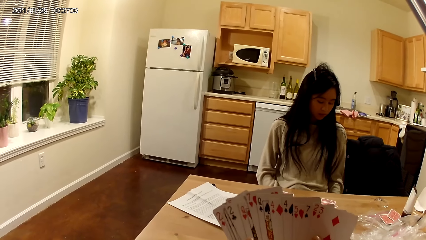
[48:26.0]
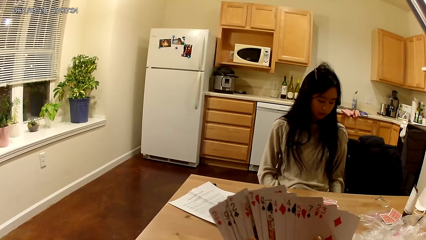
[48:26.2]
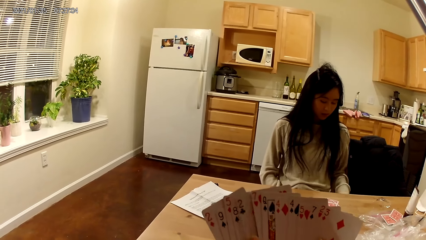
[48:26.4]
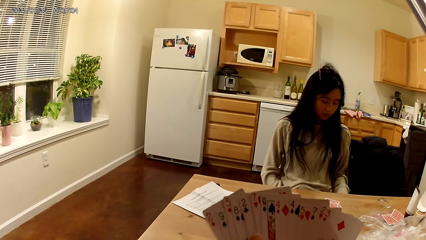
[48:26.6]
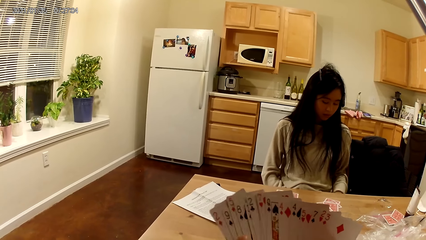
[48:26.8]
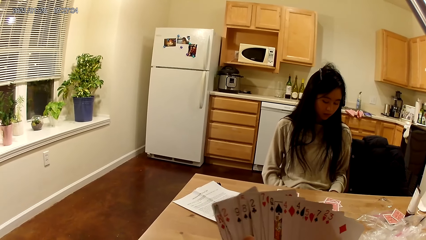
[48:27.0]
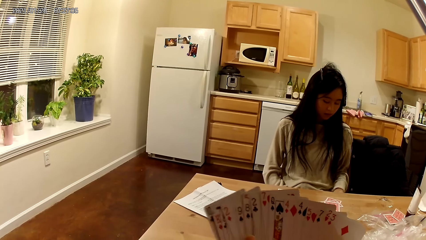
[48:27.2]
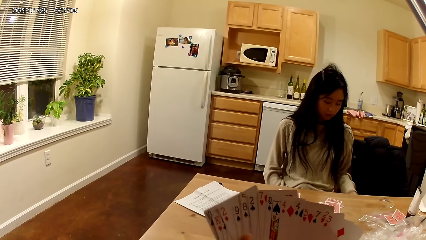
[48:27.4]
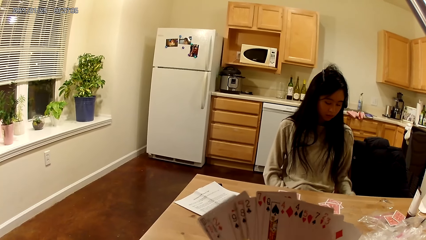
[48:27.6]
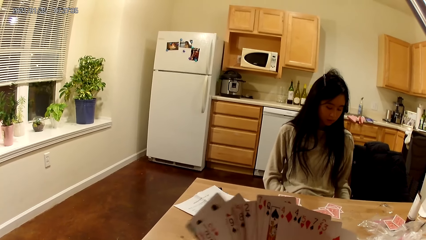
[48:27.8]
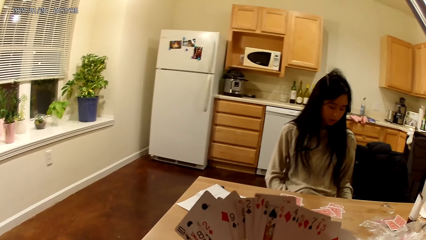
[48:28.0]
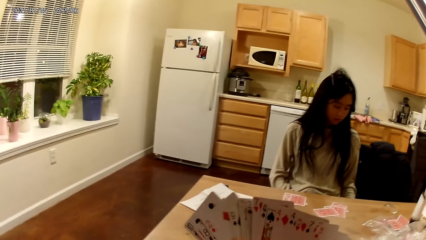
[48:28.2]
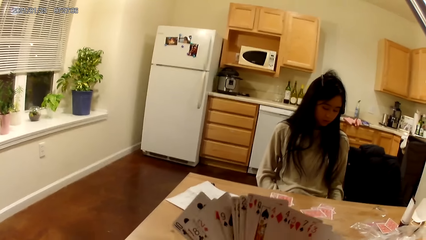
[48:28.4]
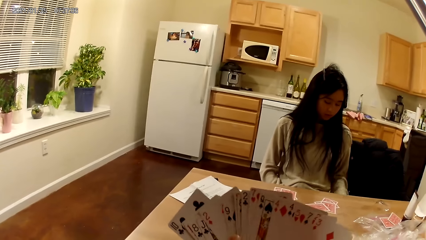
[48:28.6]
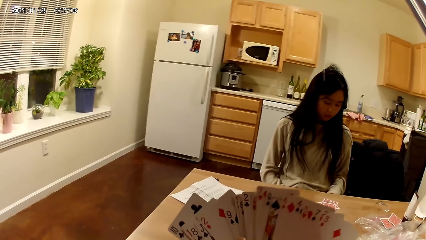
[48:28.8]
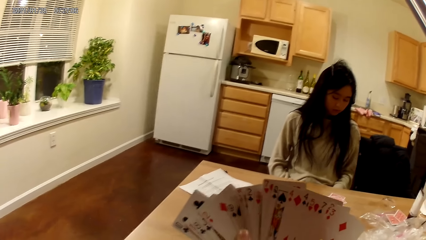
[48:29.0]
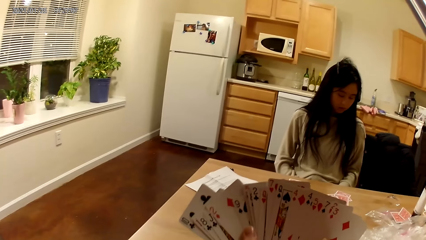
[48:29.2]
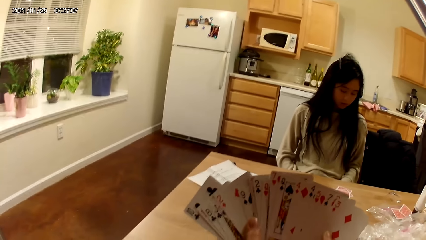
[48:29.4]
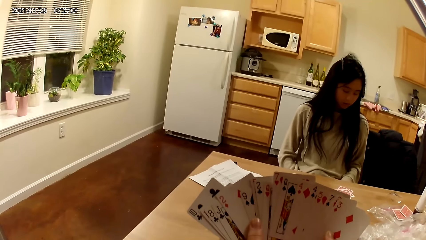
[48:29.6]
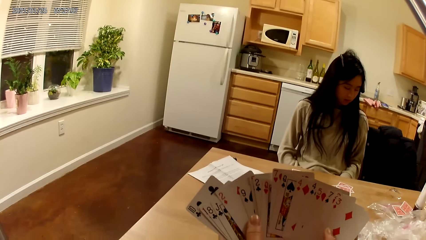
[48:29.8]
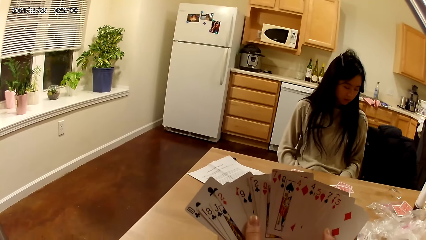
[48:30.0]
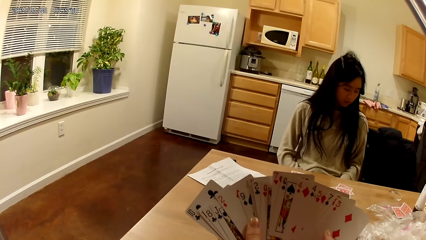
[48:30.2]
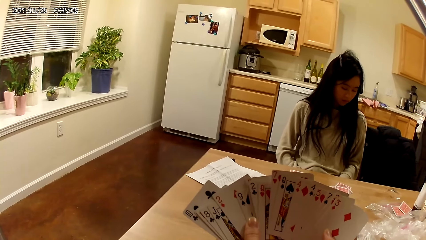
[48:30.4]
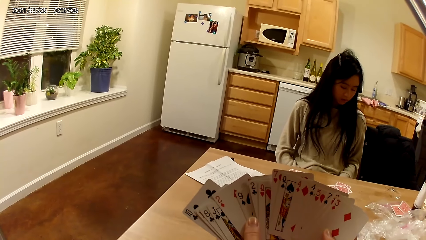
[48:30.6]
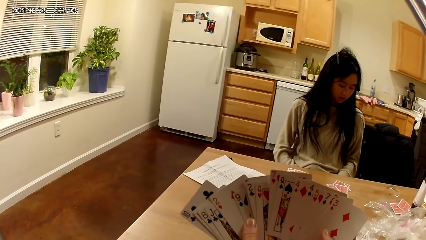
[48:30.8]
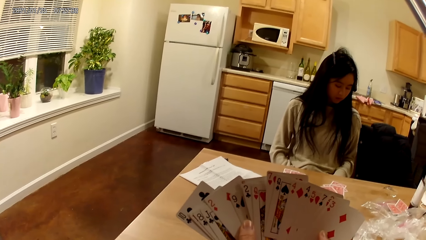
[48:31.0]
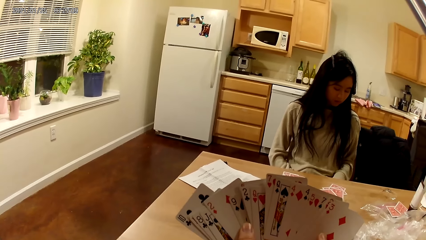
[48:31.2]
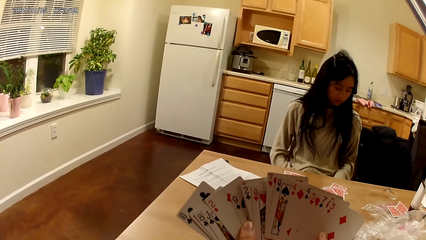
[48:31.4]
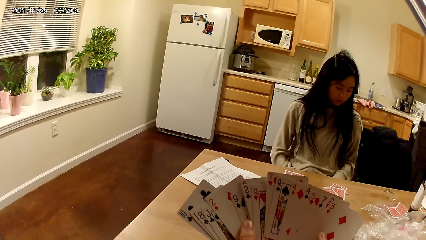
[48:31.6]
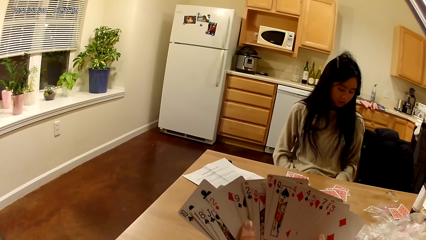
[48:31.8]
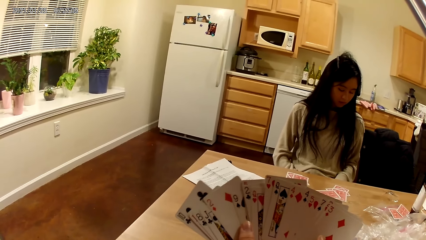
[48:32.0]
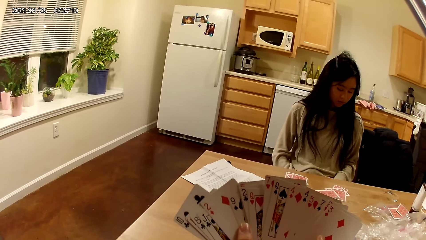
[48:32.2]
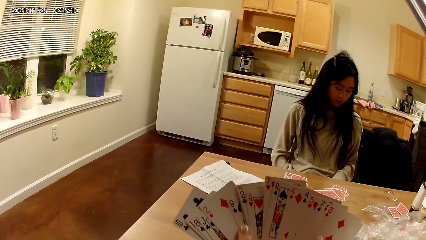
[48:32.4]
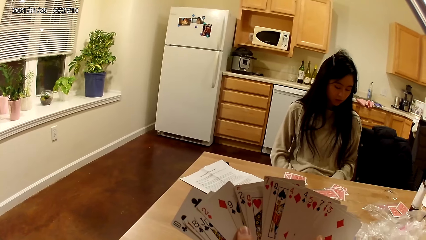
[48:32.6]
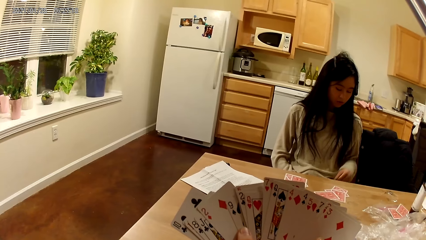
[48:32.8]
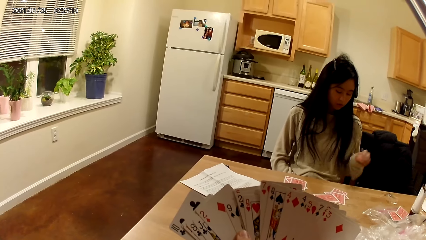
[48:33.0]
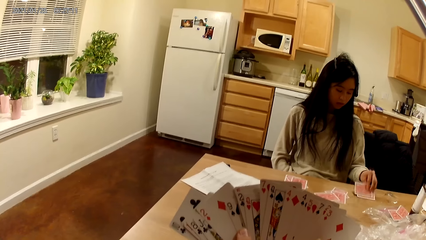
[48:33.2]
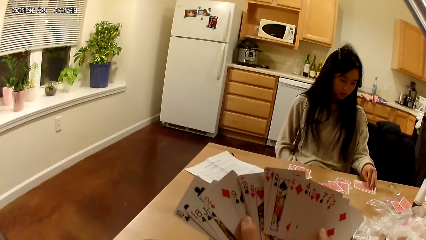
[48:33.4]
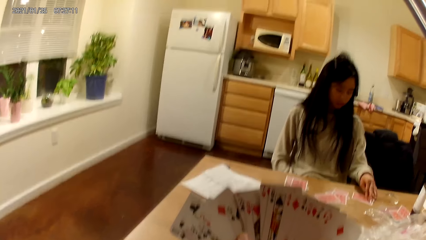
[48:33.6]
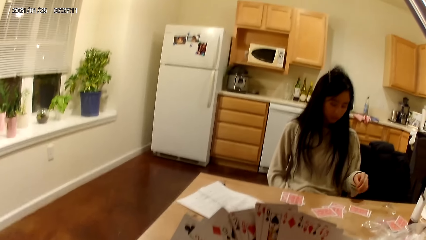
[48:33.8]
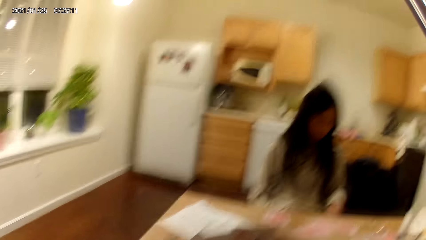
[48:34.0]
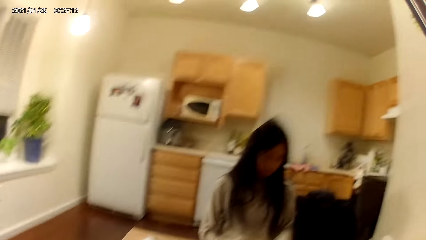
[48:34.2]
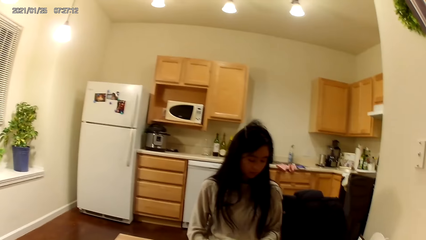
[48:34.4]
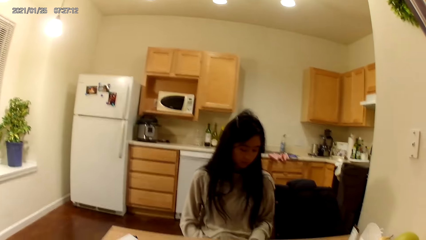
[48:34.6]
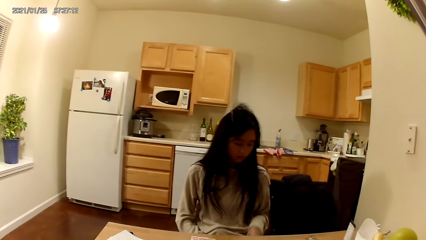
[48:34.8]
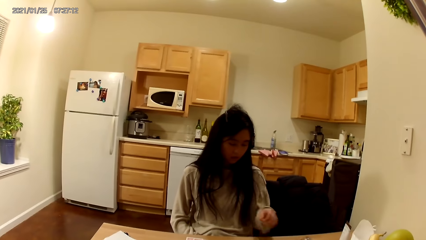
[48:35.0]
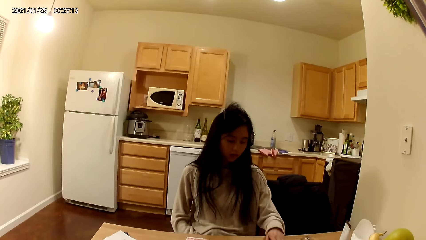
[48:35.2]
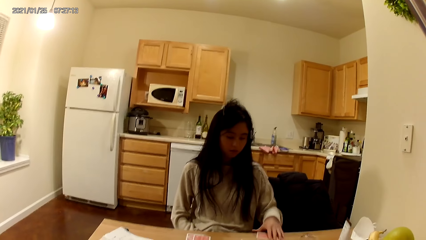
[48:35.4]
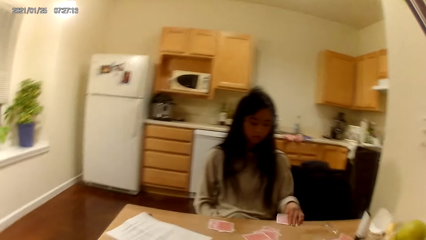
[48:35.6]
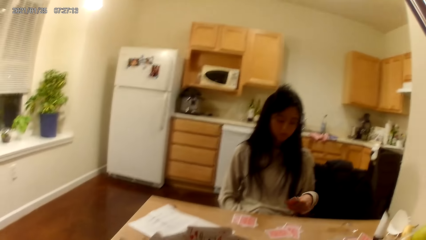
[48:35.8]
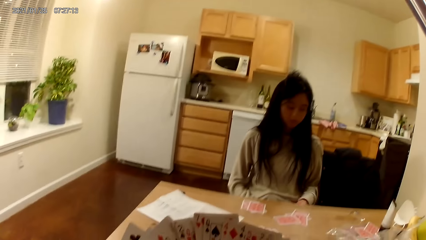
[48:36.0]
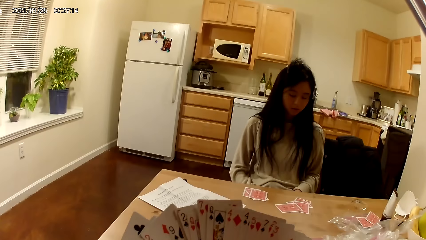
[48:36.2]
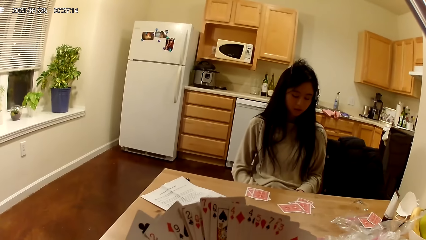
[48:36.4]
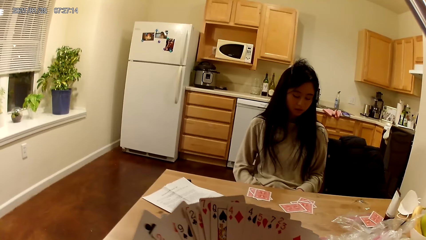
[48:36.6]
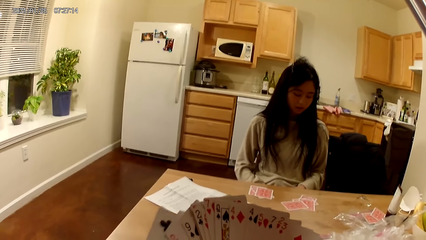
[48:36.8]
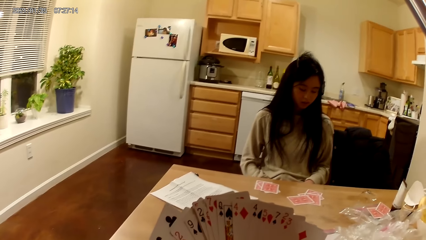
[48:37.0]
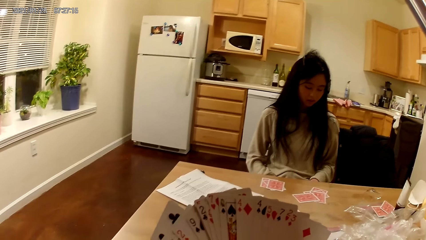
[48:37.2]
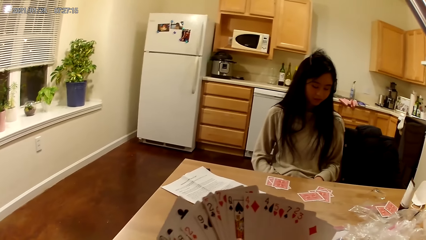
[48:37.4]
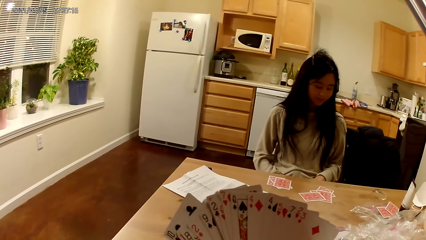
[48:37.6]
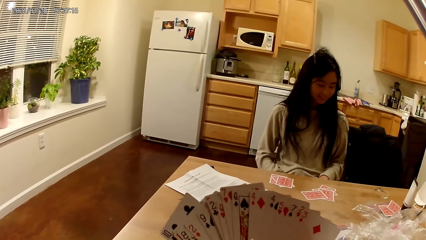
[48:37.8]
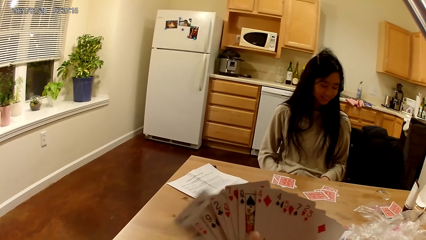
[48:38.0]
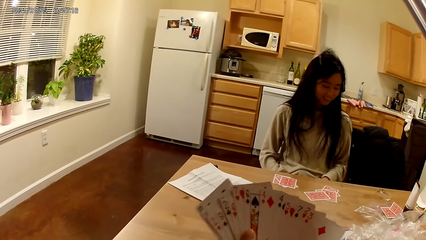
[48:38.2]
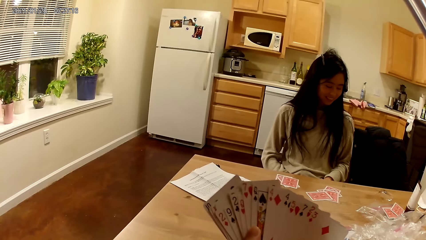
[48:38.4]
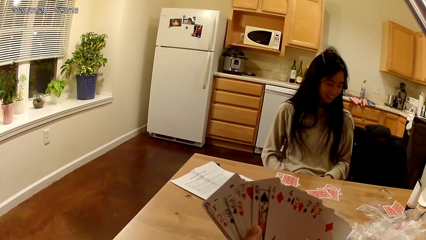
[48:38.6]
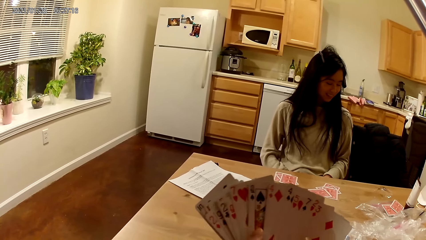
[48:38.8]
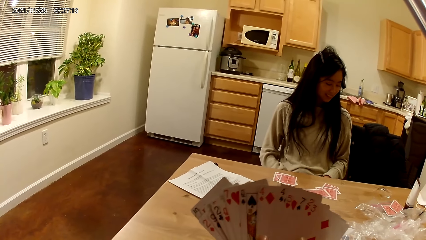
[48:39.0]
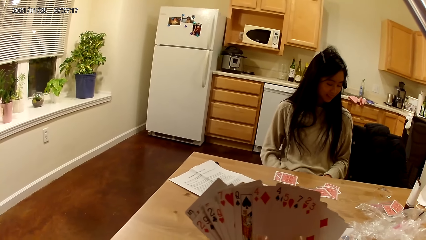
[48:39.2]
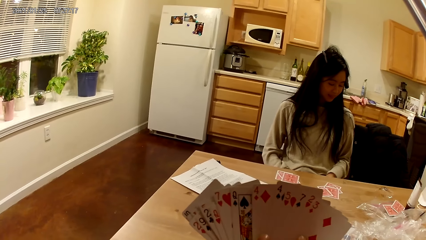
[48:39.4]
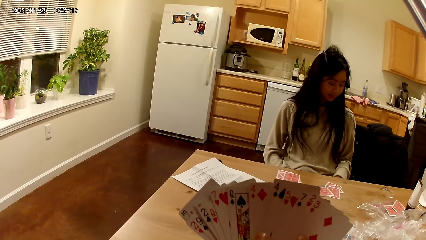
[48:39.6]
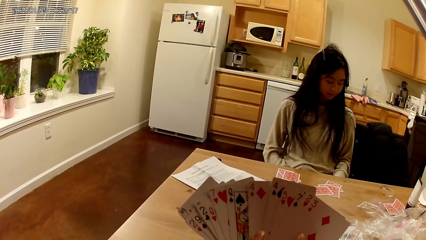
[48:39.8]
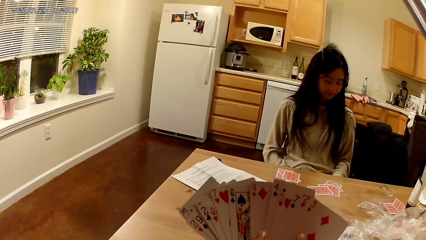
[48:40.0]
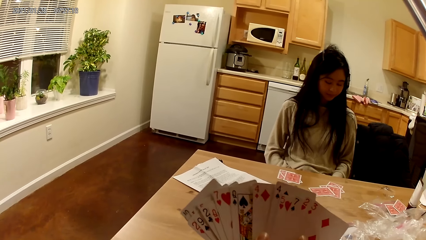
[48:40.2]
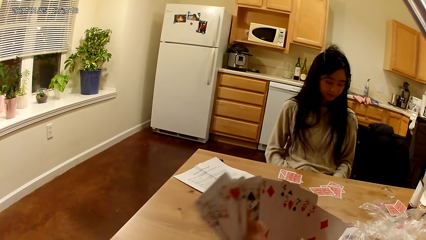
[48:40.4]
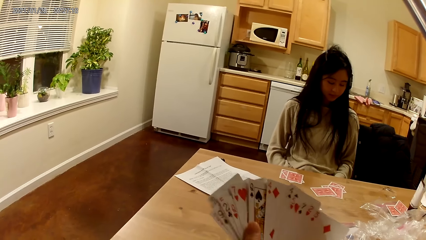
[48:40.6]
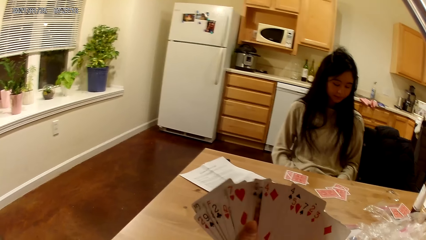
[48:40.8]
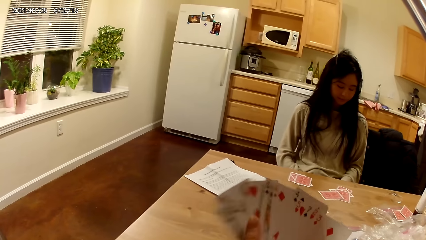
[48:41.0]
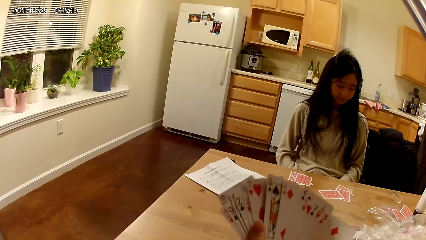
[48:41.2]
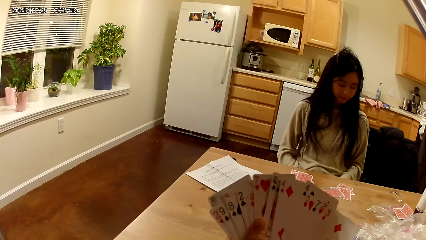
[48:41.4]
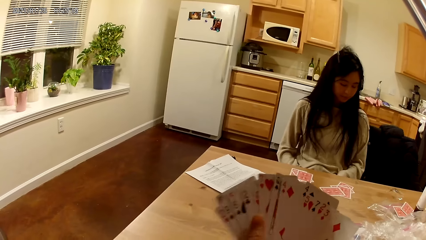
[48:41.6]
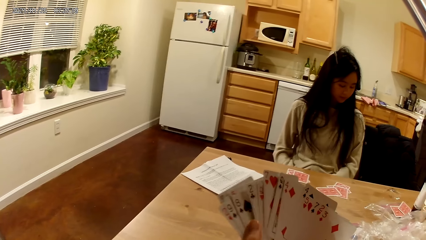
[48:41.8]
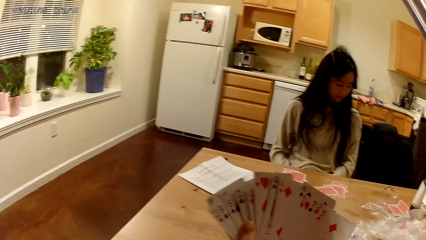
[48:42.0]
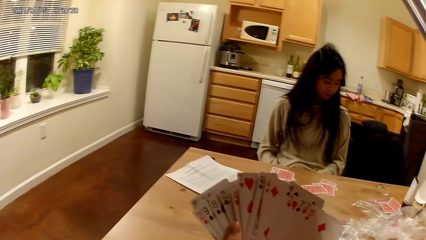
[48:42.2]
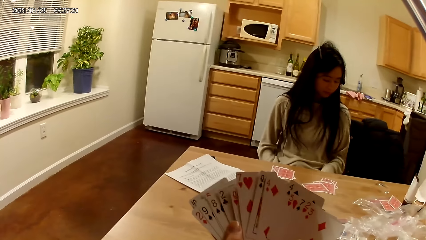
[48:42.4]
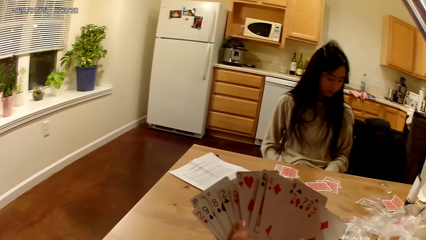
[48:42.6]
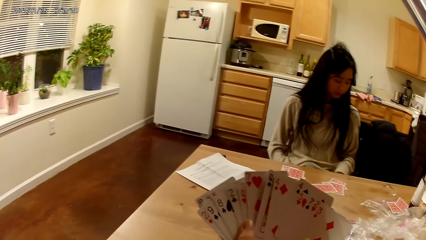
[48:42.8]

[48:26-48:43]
The woman places another set of cards on the dining table with her left hand. The camera wearer places the card. The woman withdraws the set of cards from the dining table with her left hand.
